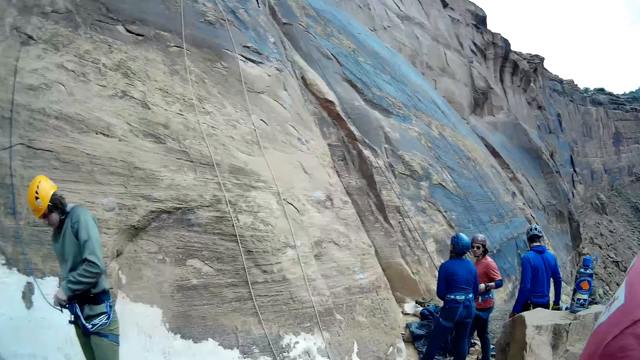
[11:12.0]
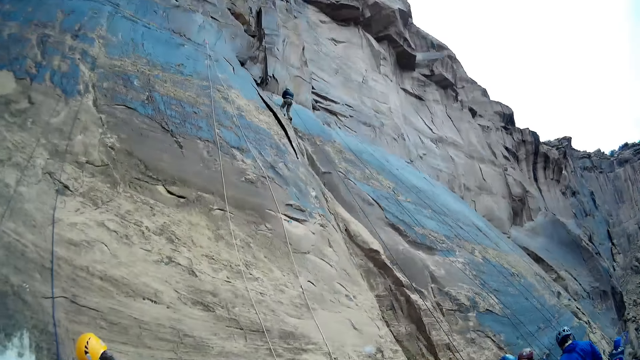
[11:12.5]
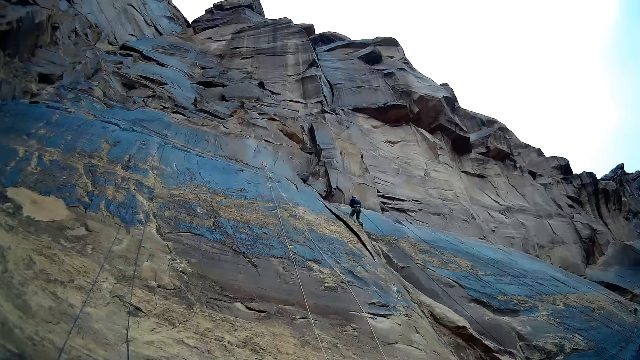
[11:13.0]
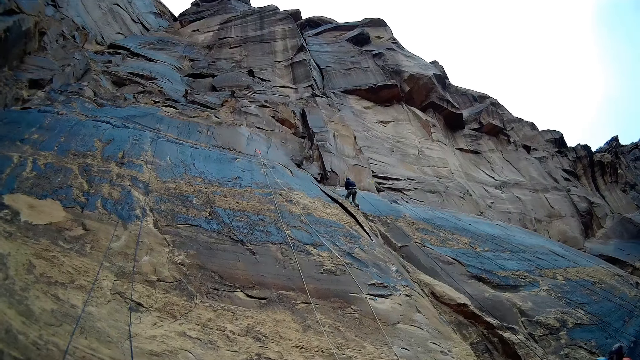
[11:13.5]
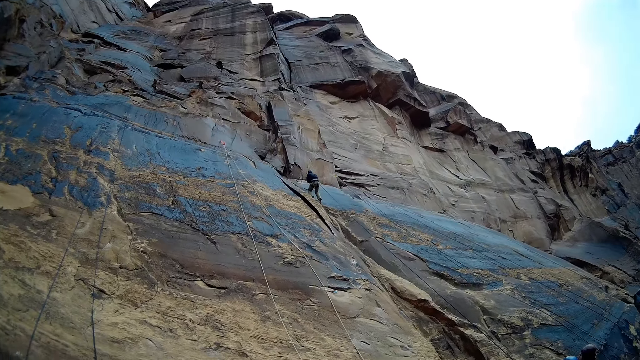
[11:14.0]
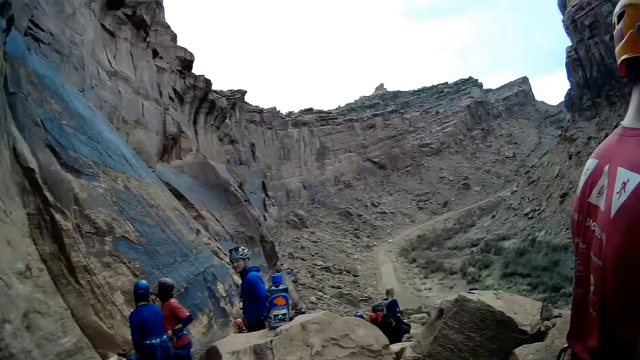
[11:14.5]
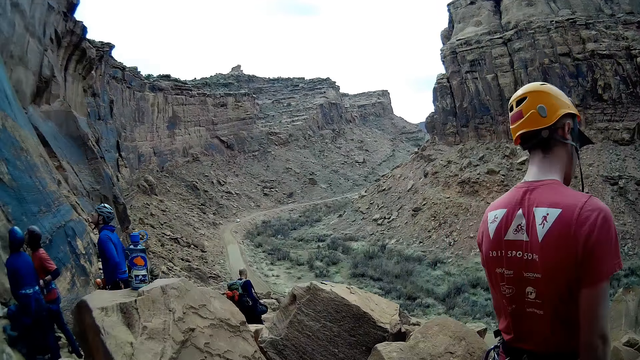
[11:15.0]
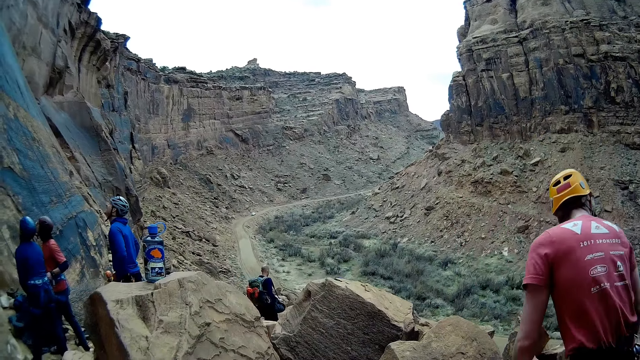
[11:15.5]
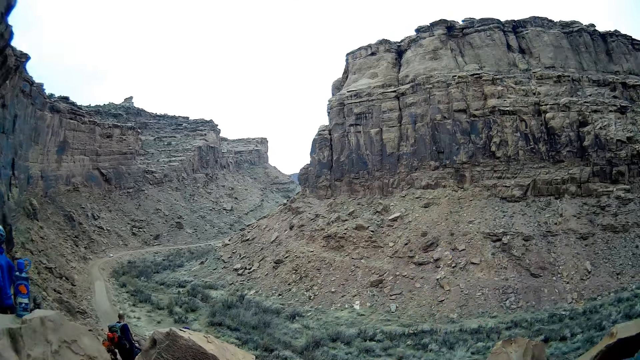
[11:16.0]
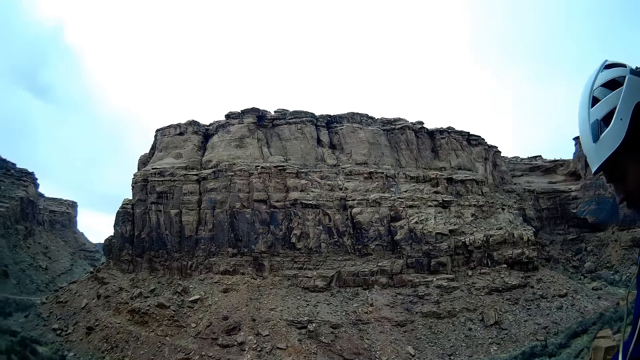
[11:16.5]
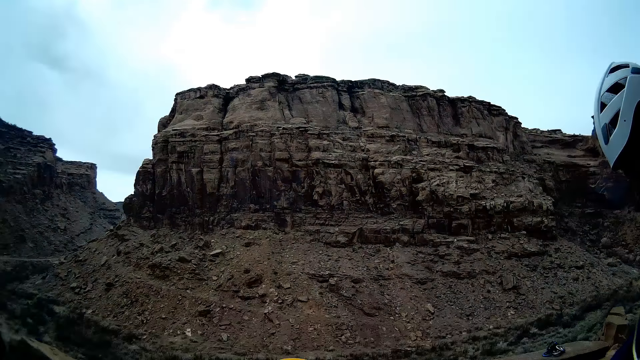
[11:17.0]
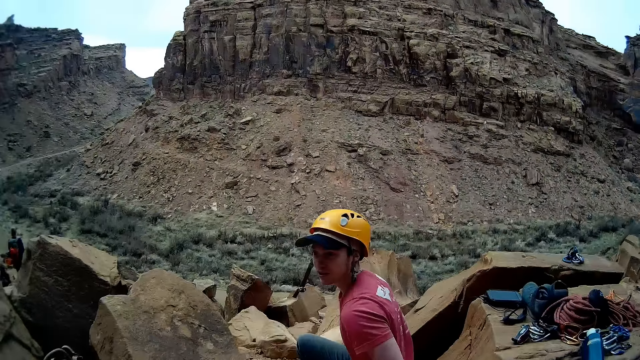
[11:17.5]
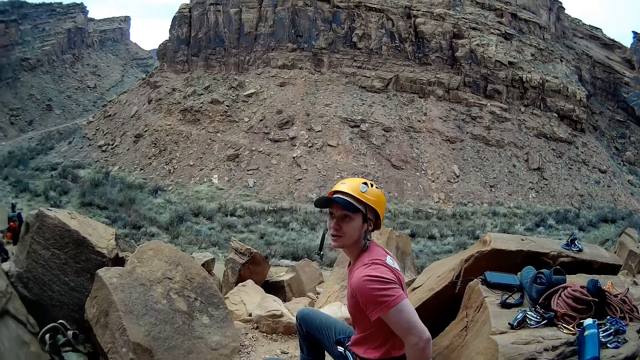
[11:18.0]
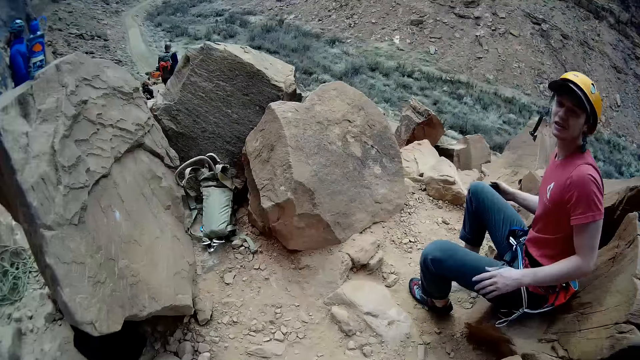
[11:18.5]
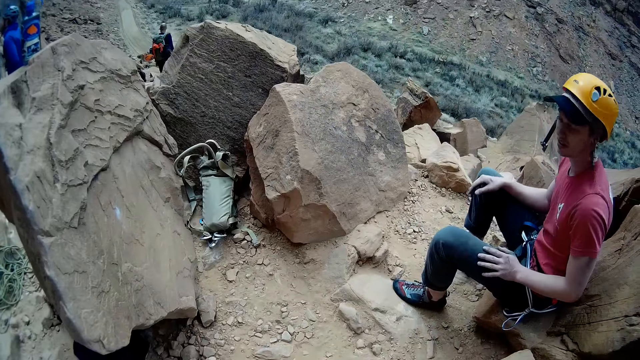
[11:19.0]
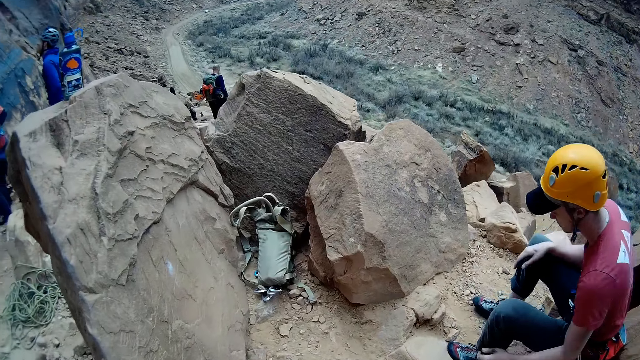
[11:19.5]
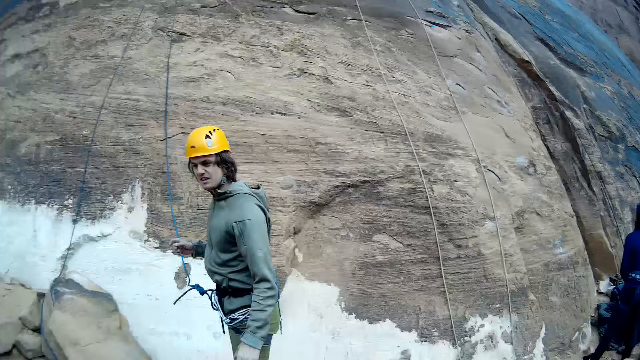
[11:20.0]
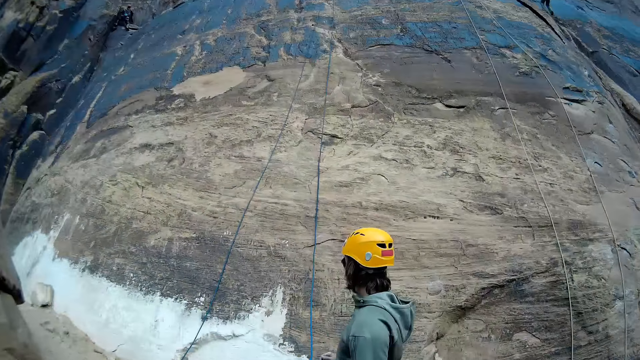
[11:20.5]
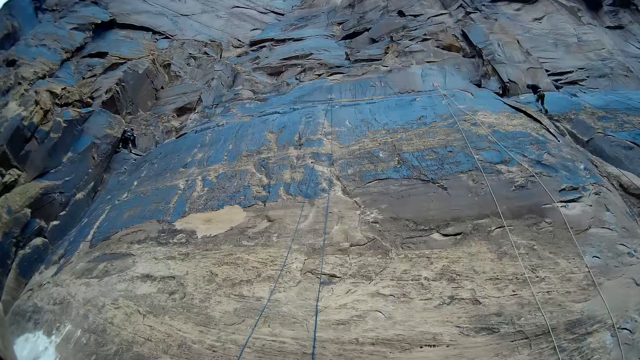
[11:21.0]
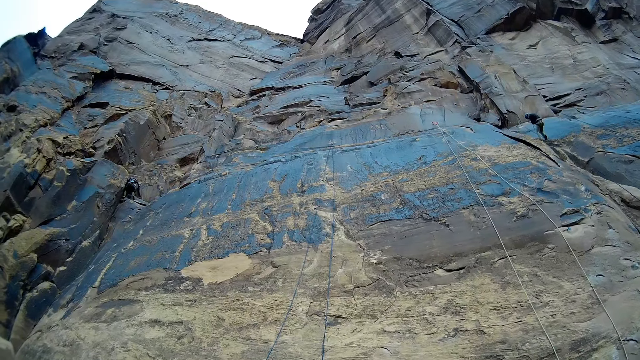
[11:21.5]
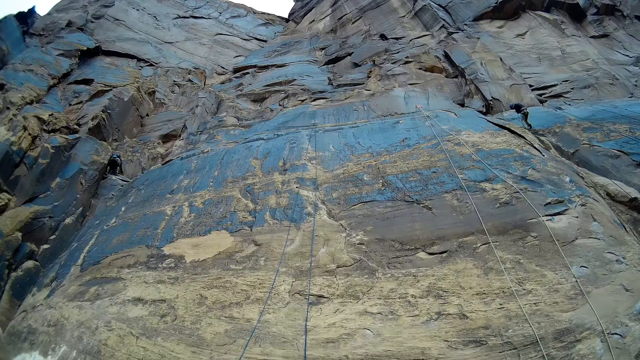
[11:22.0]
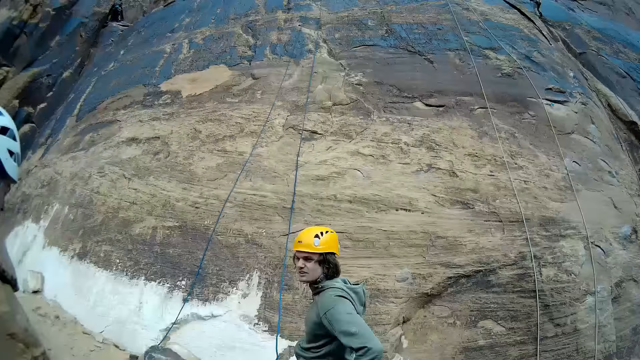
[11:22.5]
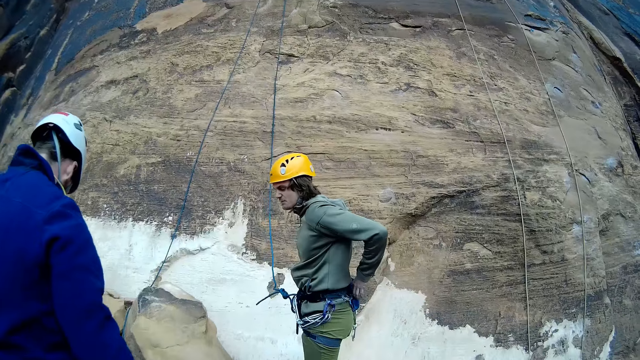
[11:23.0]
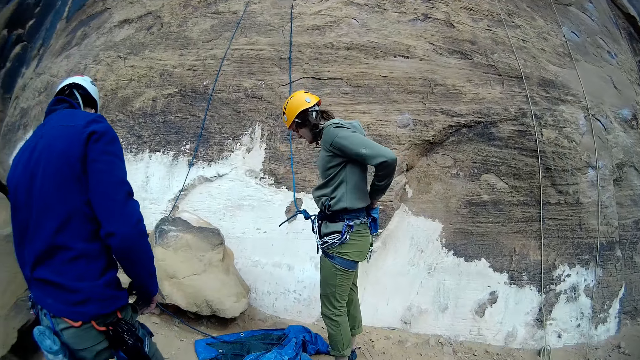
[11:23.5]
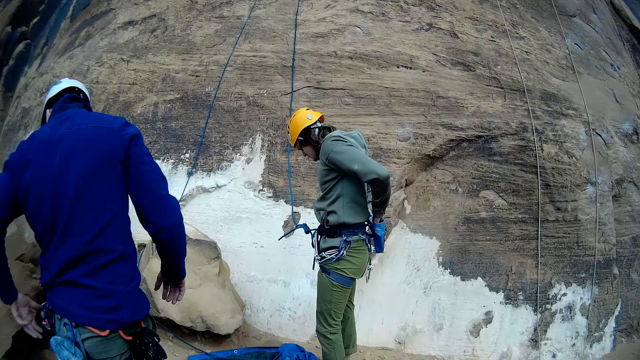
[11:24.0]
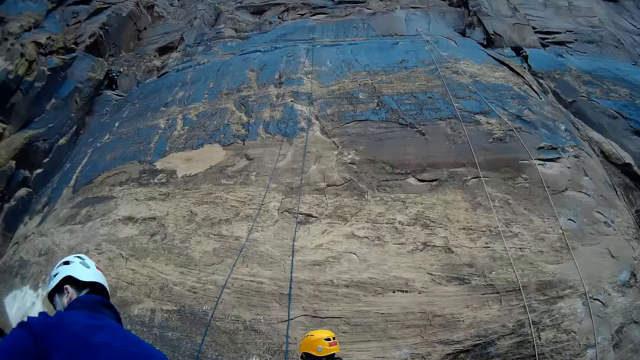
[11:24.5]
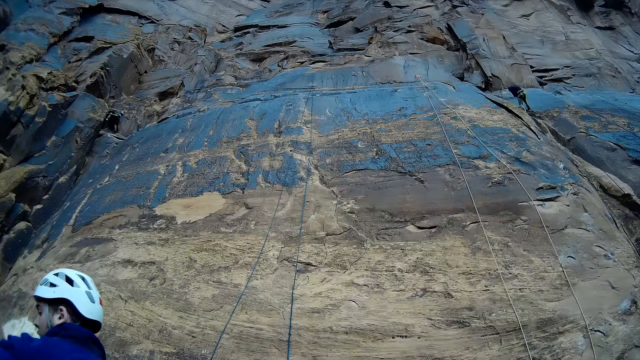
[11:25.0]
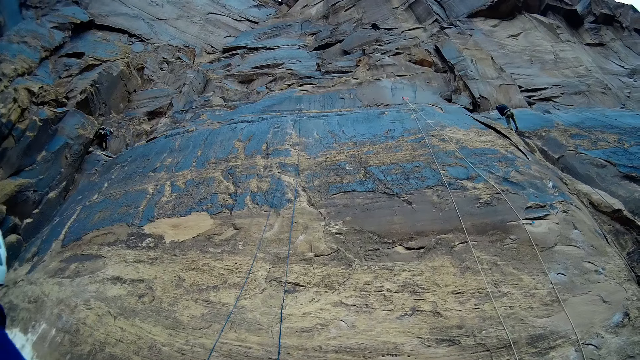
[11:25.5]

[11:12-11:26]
The camera wearer looks at a man. They turn and look up the hill. They look at the top of a rock. They turn and look at the other climbers walking down the hill. They look at the man. They look at a rock. They turn and look at the other hill. They converse with the man. They look at another man. They turn and look up the hill. They look at the top of the rock. They look at the other man.

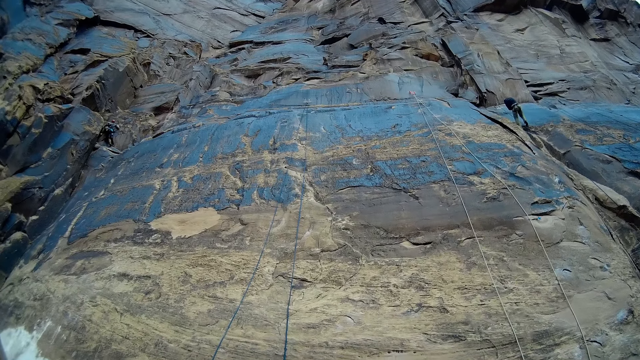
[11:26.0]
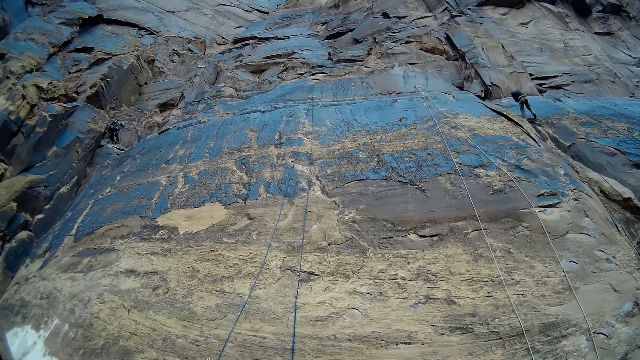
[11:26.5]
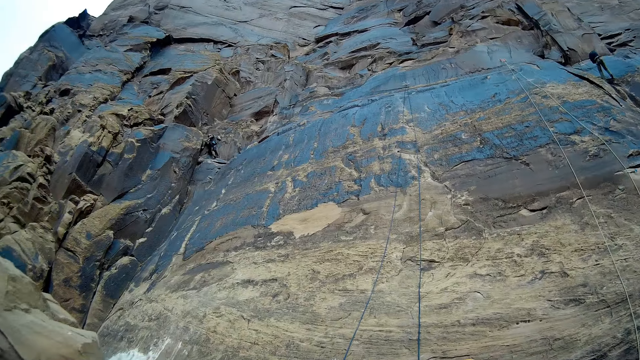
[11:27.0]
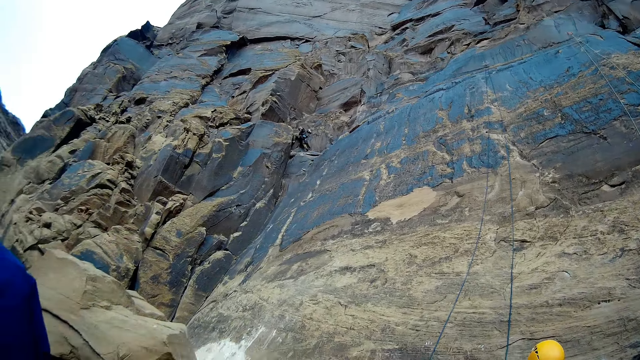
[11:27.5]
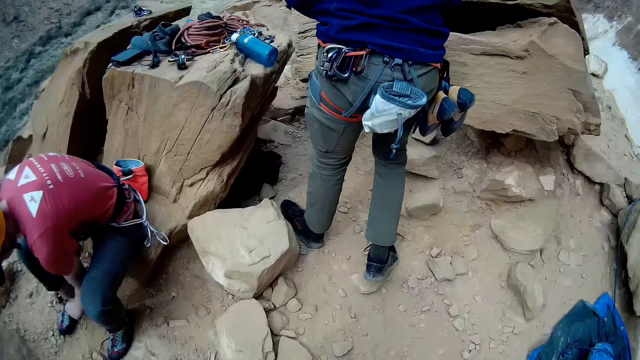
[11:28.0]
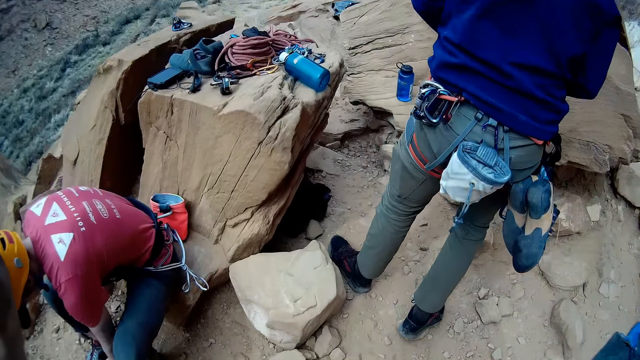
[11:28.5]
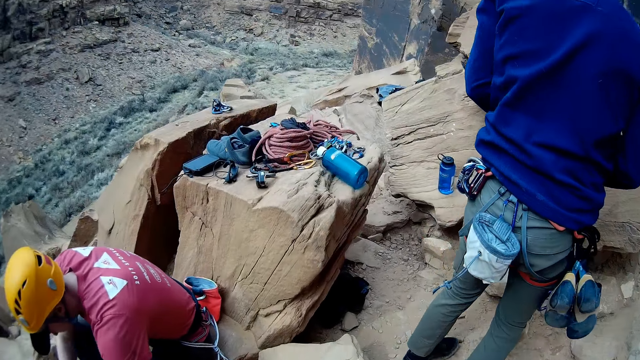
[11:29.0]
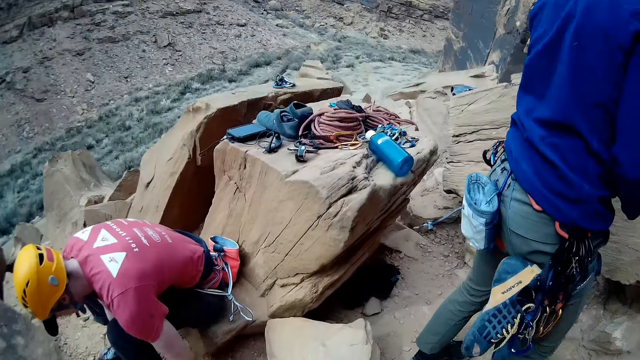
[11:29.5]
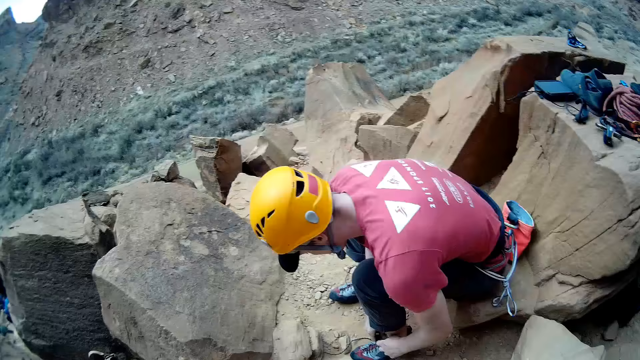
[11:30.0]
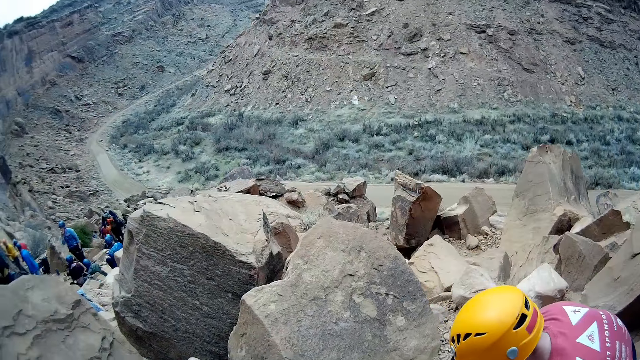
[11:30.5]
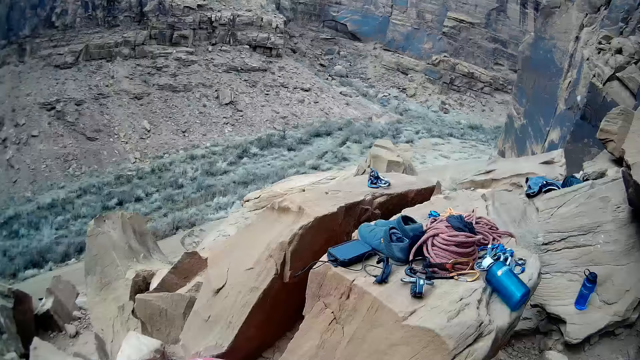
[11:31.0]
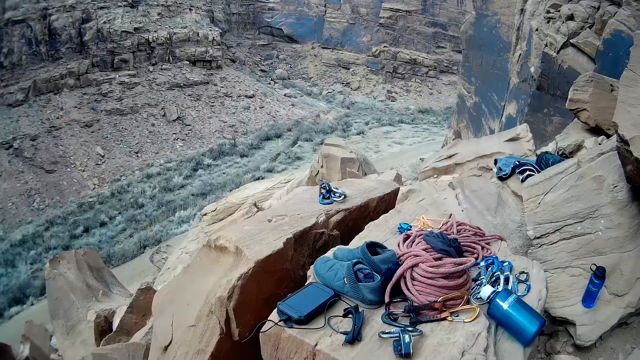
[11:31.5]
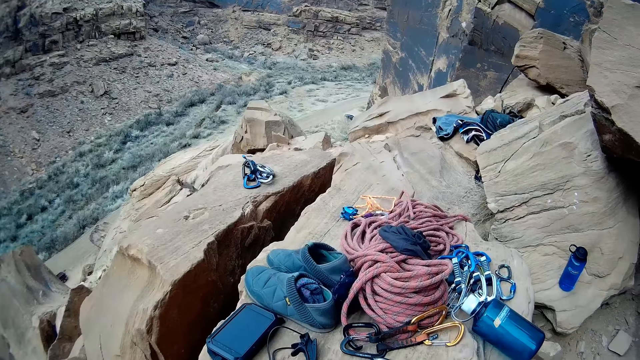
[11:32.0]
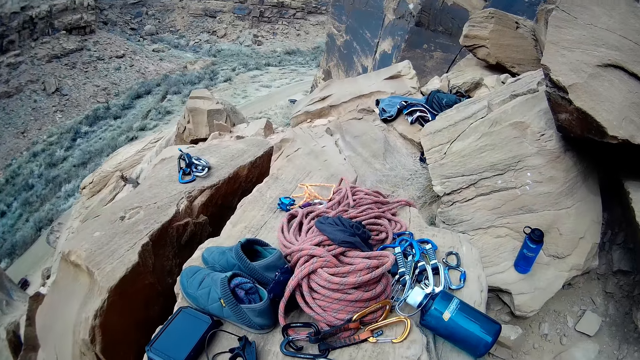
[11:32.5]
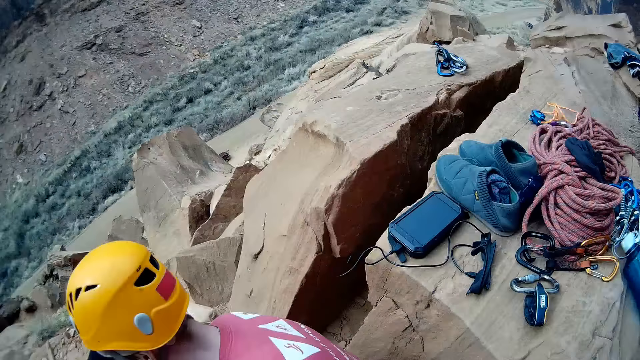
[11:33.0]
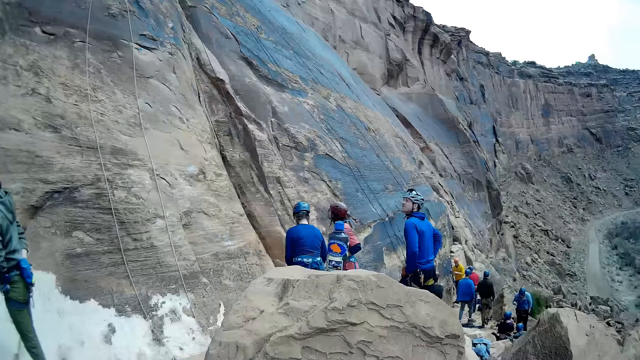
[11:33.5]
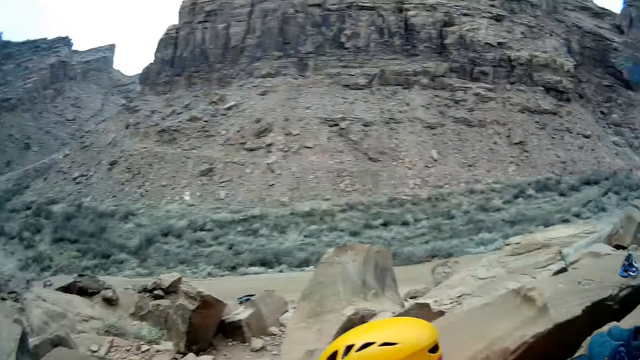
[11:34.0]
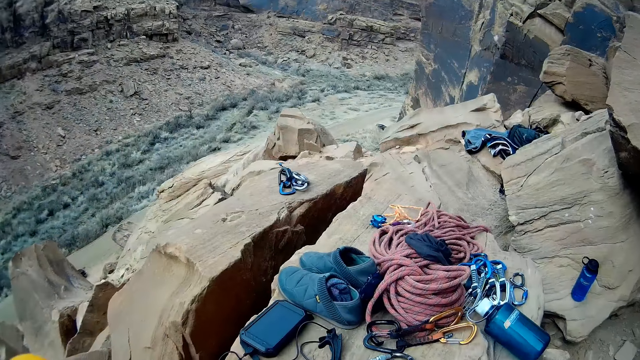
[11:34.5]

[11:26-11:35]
The camera wearer looks at a rock. They turn and look at a person and another person. They look at items on the rock. They turn and look around. They look at a man. They look at the rock with the climbing rope and tools on top. They turn and look around.
